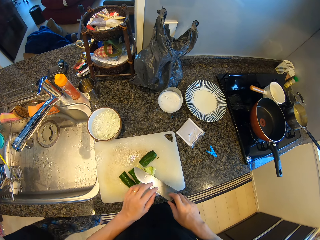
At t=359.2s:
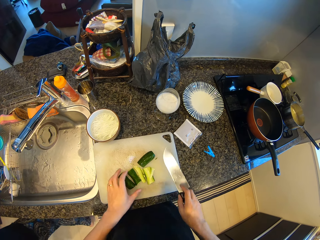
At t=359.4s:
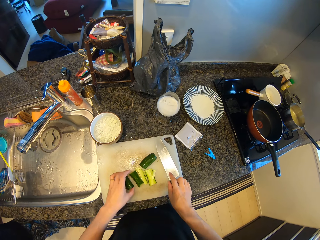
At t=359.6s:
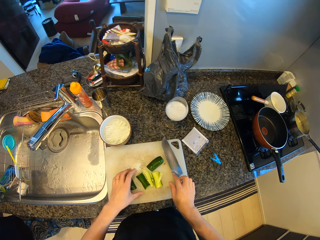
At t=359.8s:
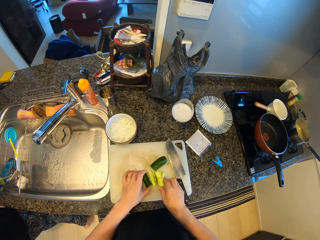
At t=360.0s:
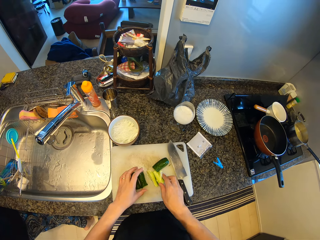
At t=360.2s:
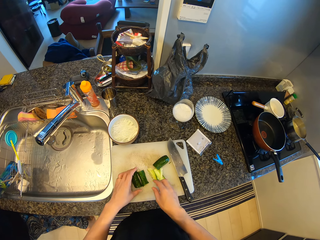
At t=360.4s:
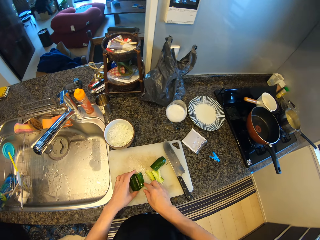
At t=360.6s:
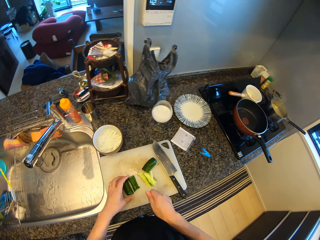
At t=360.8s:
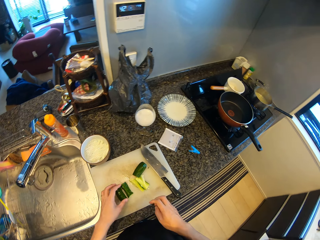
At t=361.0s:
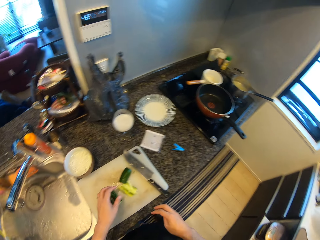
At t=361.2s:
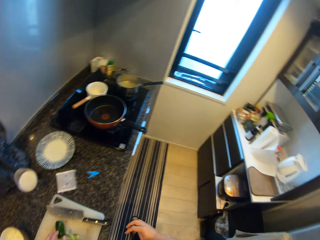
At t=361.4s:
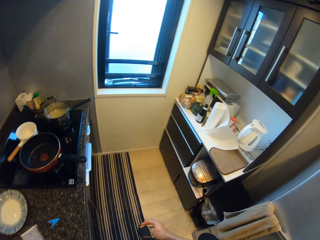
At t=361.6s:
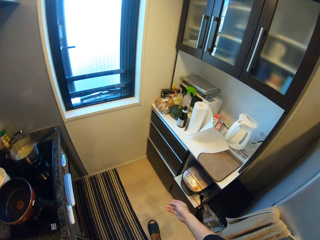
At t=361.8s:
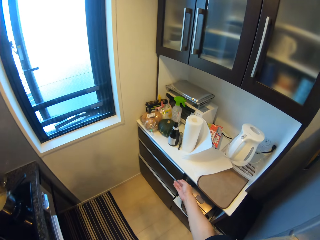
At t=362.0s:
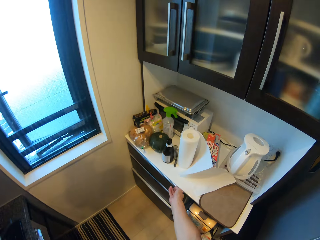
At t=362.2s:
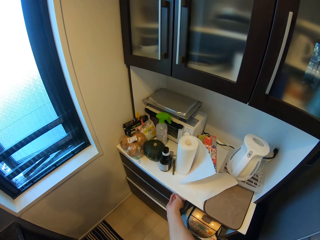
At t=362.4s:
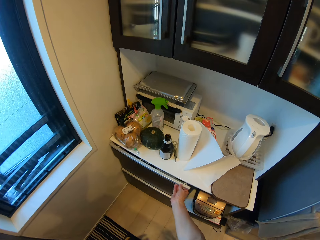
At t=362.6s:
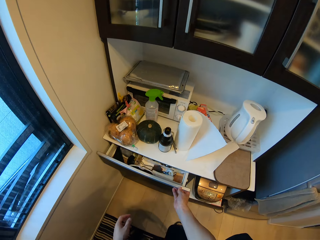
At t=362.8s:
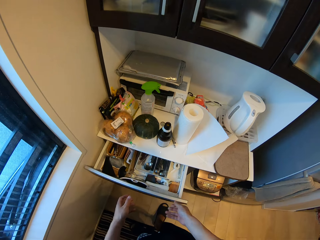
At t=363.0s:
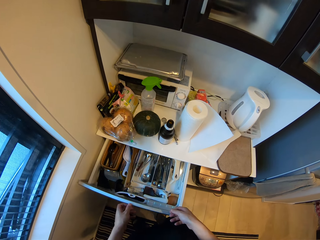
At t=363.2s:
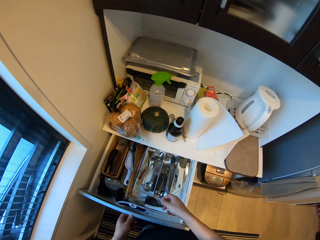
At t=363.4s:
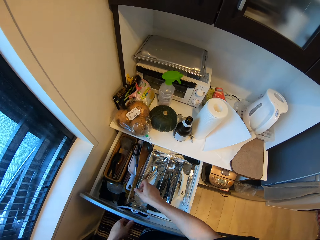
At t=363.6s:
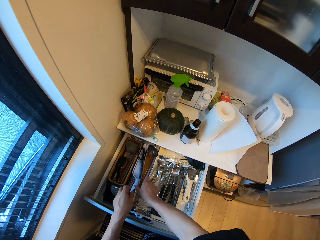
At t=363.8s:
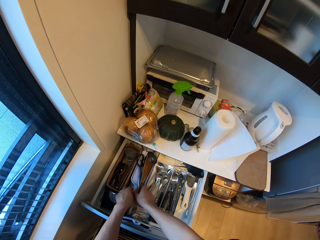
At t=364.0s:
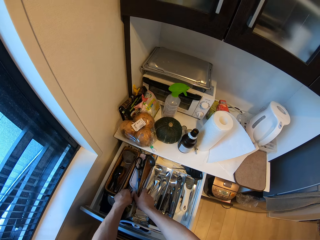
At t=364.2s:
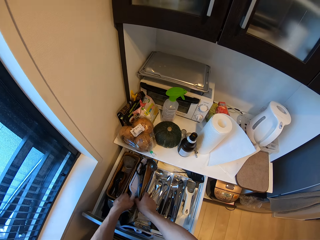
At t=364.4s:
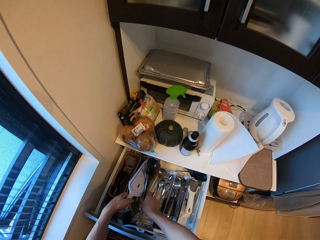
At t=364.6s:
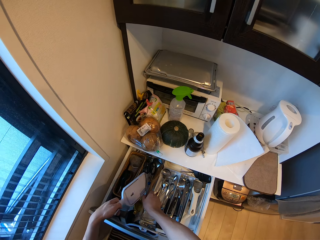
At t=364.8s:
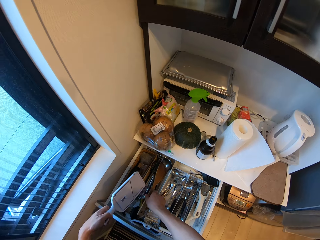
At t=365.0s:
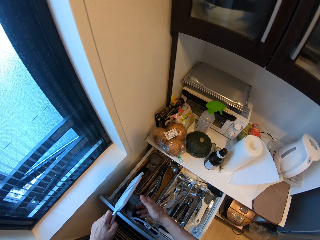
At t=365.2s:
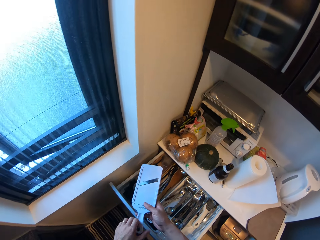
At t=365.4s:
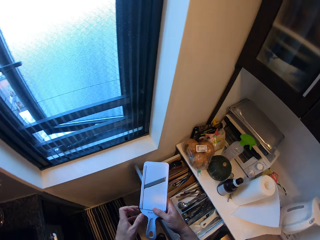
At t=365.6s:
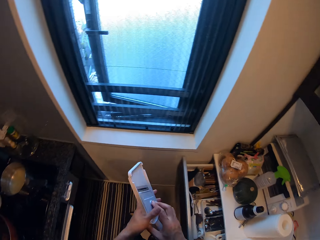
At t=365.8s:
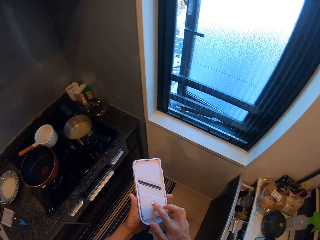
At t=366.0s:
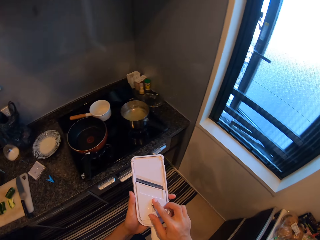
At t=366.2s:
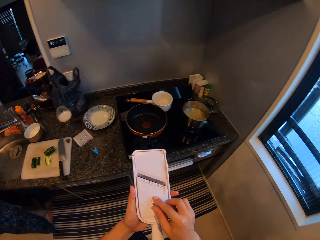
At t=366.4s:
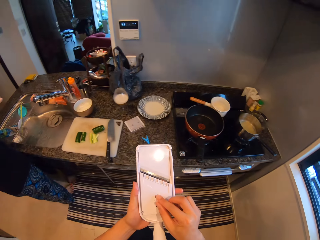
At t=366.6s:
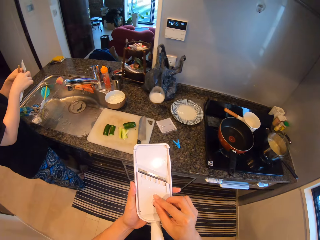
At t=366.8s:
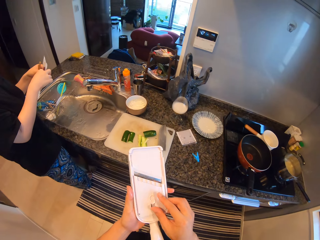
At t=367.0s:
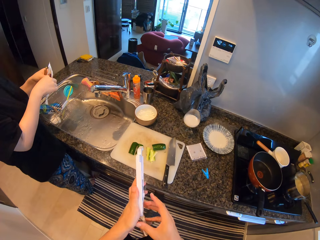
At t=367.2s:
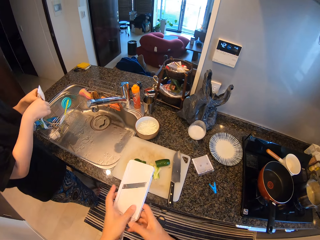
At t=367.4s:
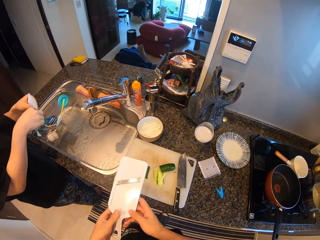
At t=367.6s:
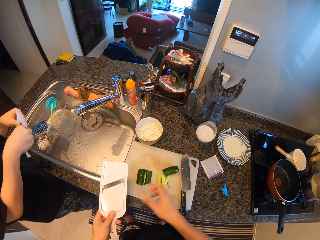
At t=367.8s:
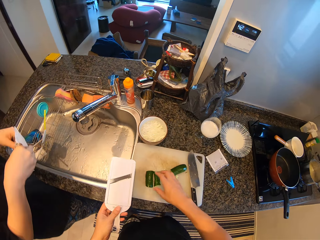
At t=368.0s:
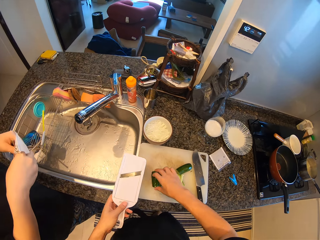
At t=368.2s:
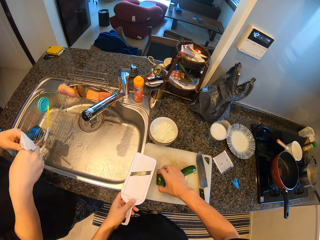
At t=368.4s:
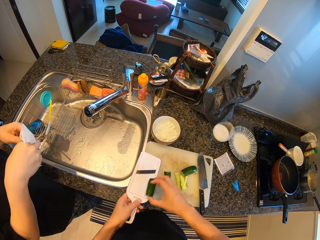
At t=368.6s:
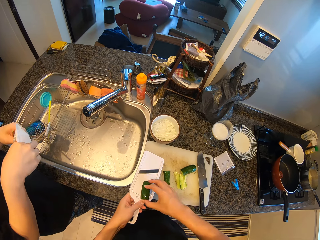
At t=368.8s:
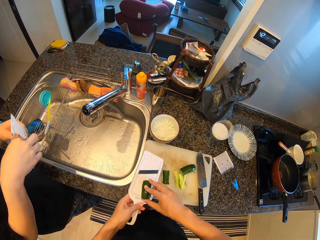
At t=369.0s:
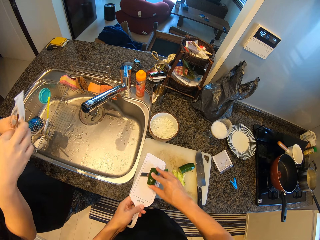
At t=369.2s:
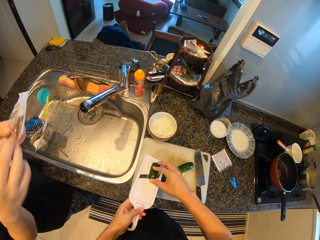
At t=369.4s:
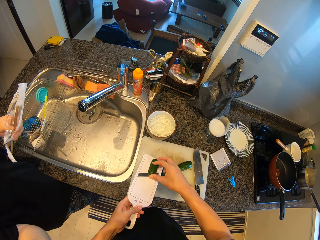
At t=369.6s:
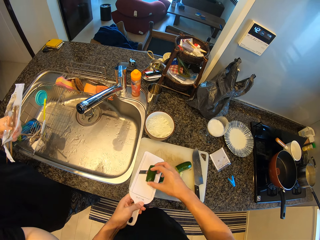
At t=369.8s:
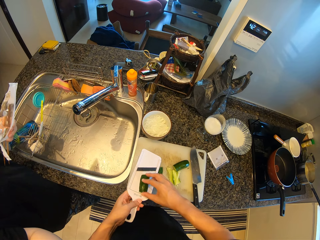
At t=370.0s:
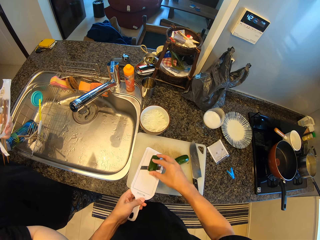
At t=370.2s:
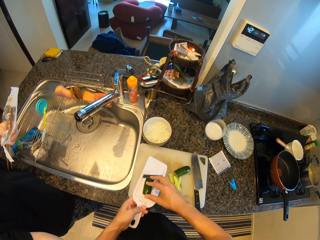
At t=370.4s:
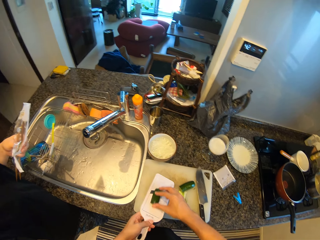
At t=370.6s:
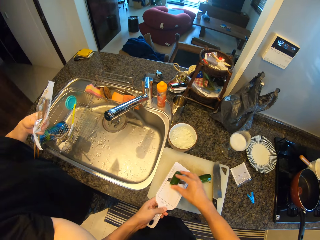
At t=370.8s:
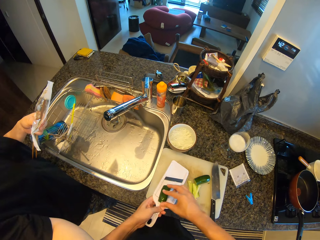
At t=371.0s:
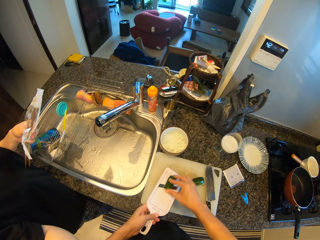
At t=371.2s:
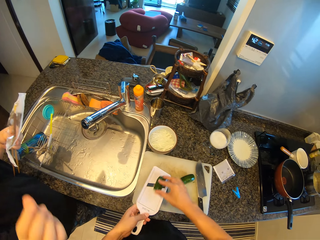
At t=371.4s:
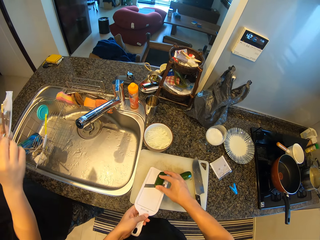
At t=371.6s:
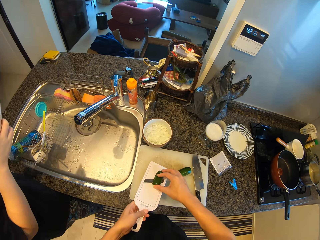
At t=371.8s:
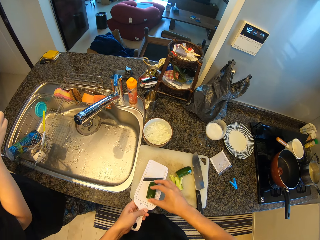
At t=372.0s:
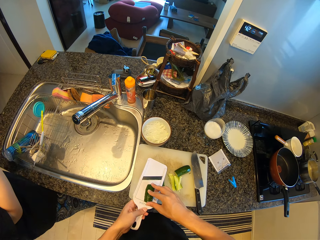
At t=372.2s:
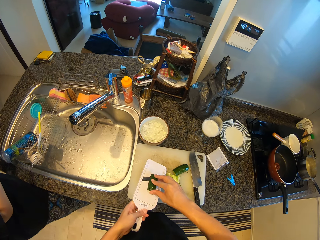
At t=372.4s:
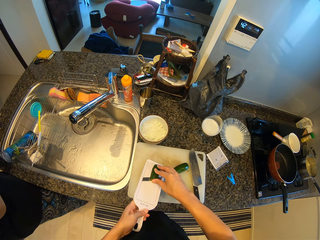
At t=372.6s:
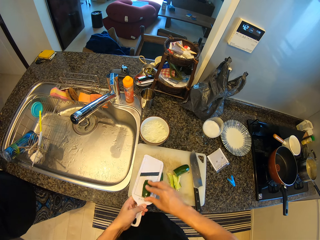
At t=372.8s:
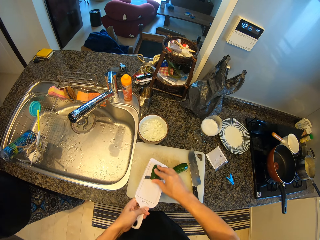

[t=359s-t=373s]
The camera wearer puts down a knife on a chopping board. They adjust the cucumber. They walk around a kitchen. They open up a drawer with a hand. They pick up a grater from the drawer. They close the drawer with a hand. They walk around the kitchen. They pick up the cucumber. A lady holds a piece of paper with a hand. The camera wearer grinds the cucumber on the grater with a hand.

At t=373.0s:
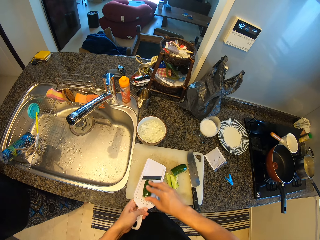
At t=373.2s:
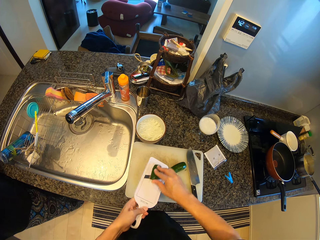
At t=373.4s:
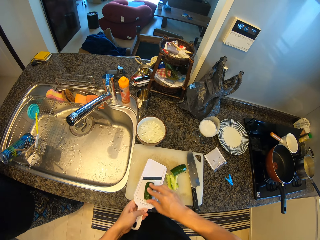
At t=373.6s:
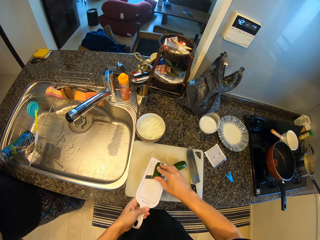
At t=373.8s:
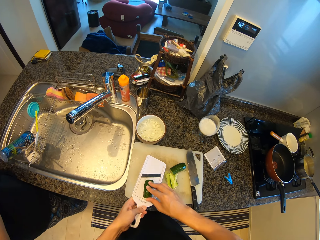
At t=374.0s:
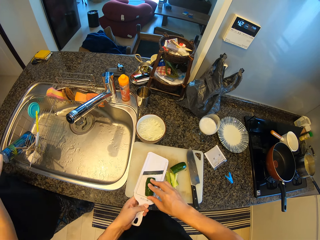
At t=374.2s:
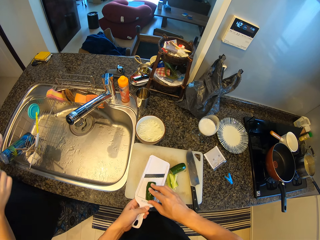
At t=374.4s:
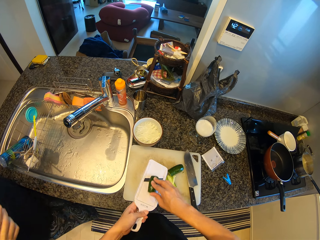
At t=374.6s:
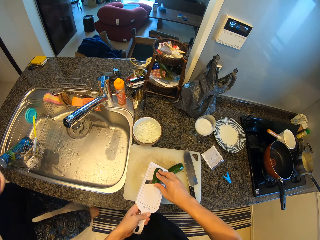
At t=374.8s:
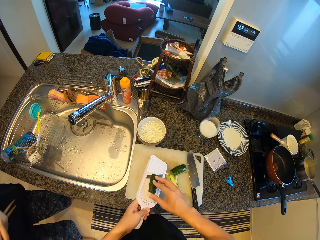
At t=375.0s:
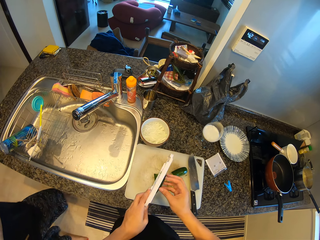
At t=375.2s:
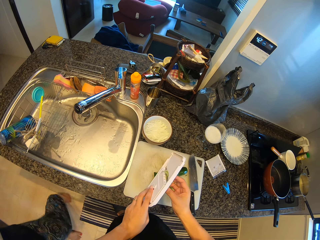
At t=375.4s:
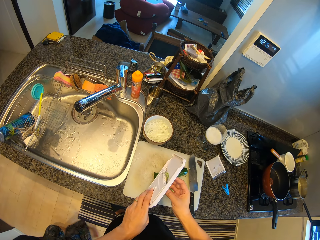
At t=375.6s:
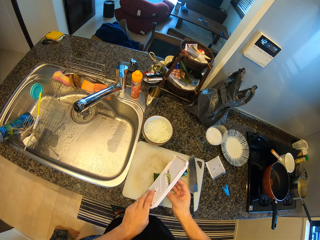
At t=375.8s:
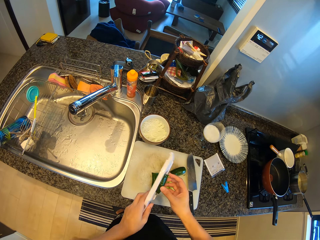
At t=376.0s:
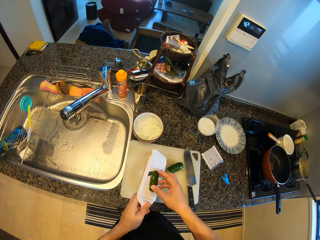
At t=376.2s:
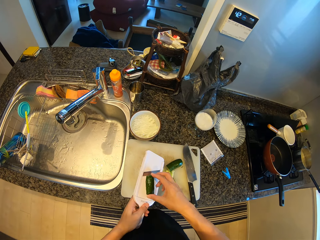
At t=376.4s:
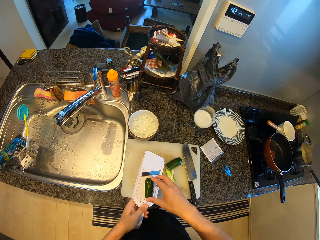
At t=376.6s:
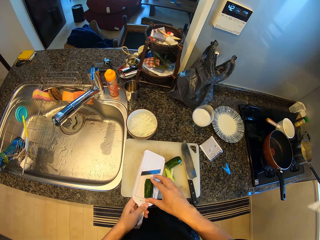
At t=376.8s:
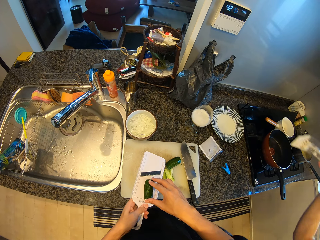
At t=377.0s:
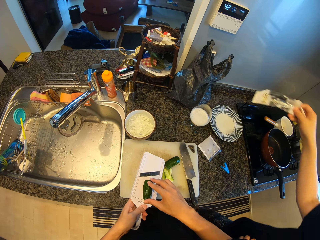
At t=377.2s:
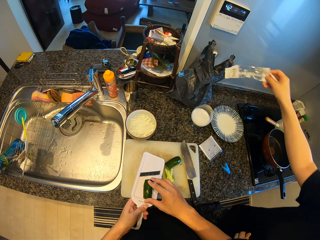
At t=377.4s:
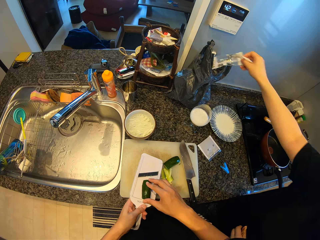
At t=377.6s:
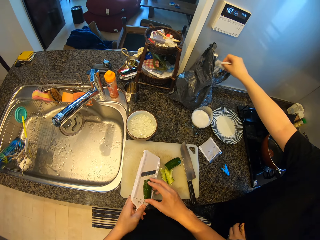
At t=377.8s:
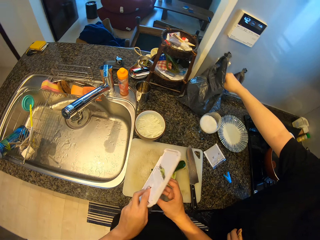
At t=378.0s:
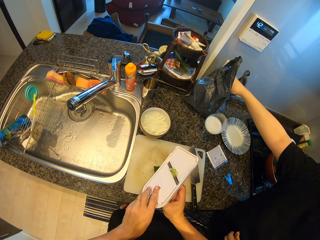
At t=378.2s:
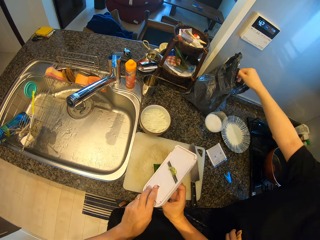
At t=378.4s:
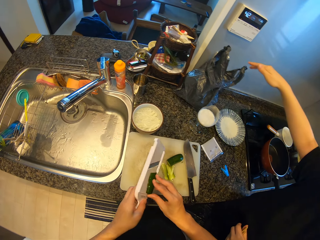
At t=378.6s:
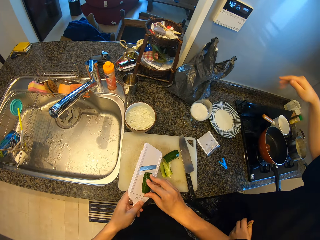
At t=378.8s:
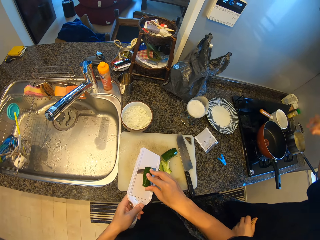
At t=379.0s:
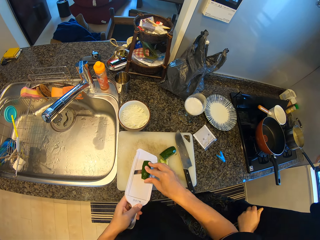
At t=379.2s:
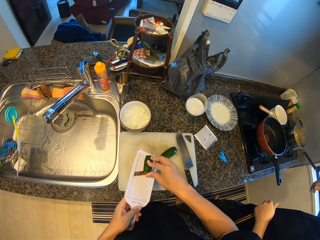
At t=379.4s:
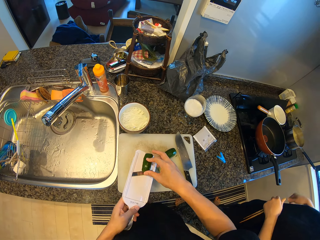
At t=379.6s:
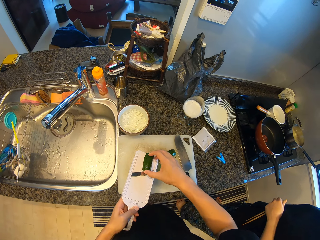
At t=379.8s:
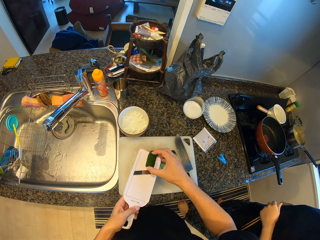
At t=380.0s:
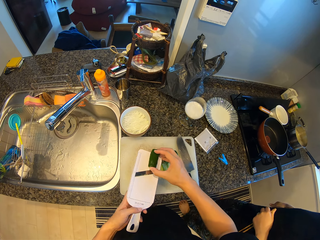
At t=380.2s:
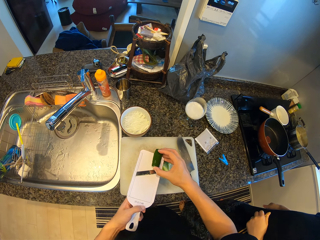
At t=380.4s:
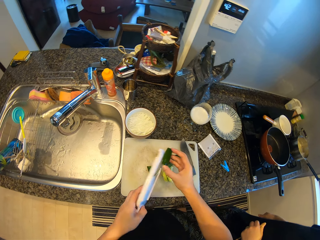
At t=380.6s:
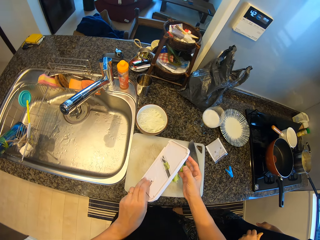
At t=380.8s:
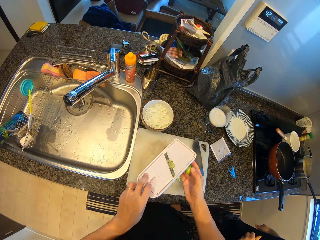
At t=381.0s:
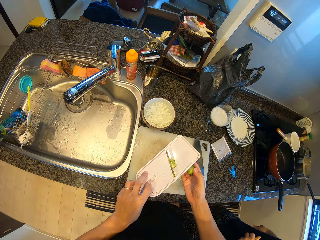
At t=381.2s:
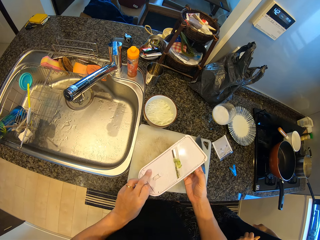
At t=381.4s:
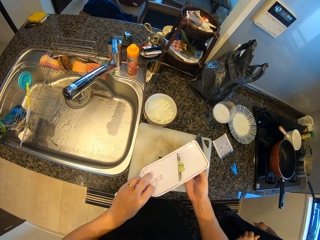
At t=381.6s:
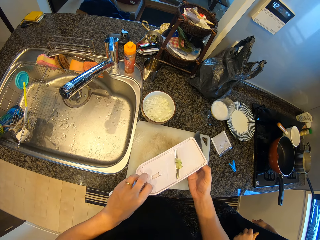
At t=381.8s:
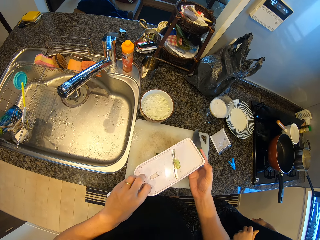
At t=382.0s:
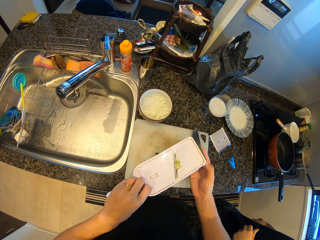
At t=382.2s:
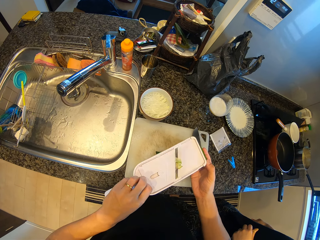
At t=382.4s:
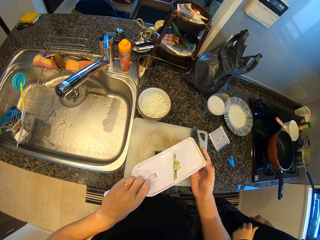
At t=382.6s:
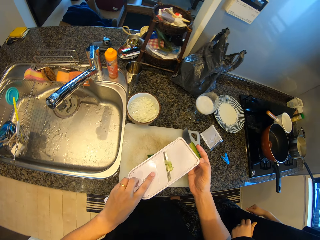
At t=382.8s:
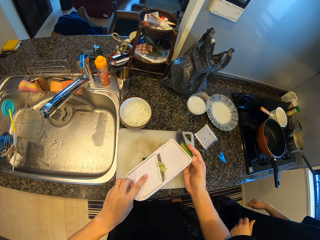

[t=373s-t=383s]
A lady walks around a kitchen. The camera wearer flips a grater on a chopping board. The lady puts a piece of paper or nylon in a dustbin.
